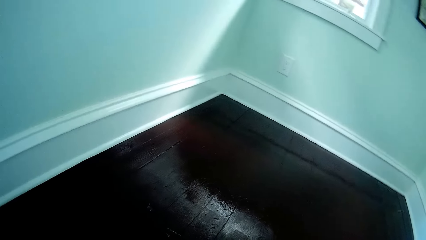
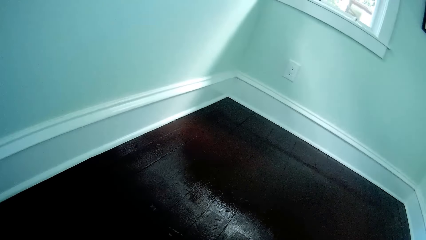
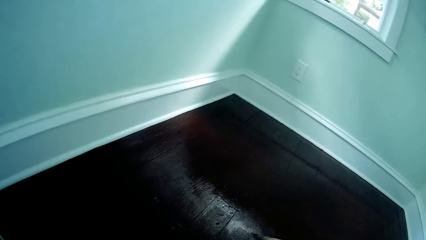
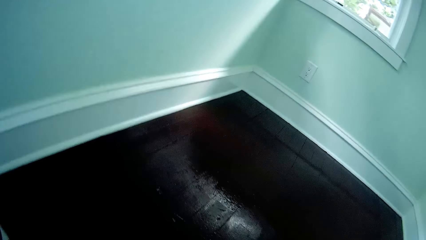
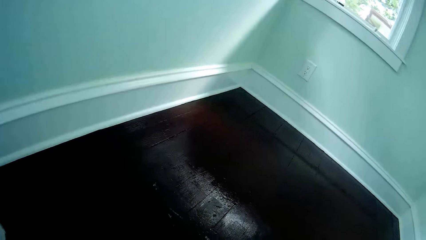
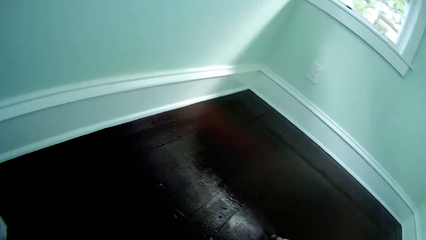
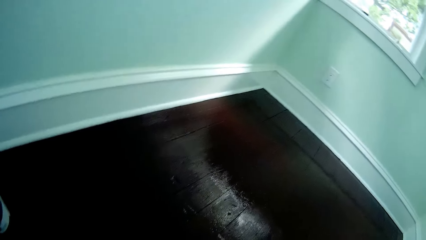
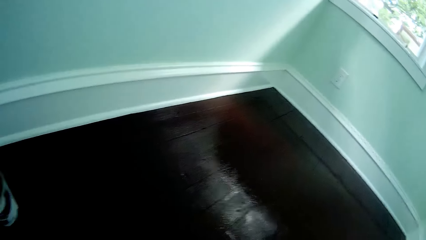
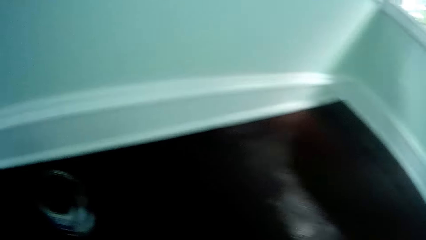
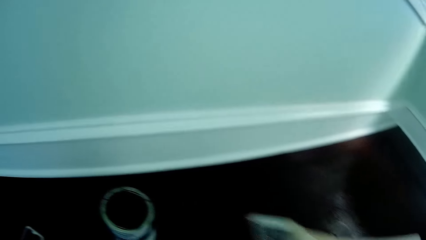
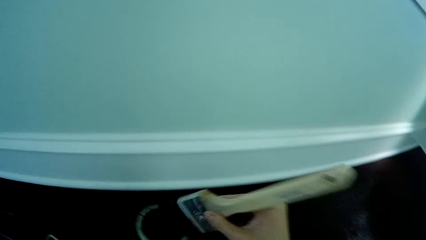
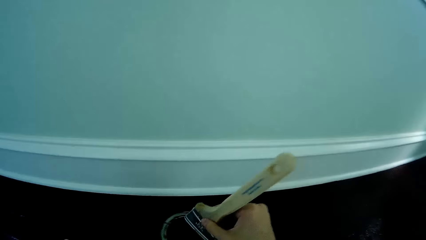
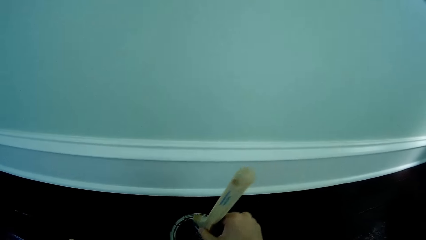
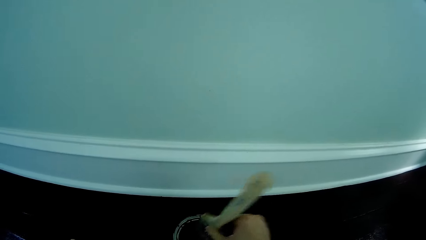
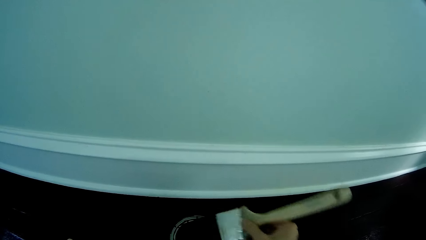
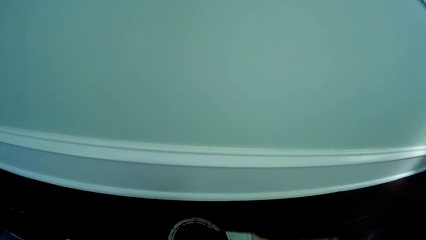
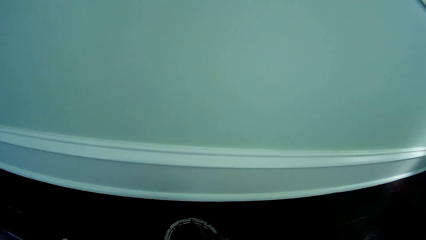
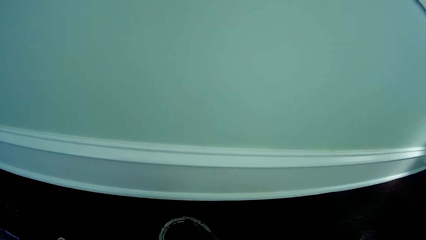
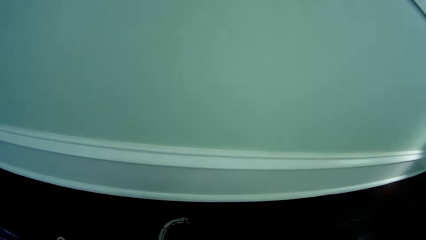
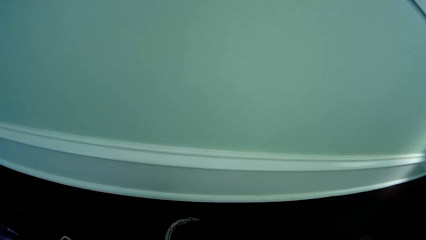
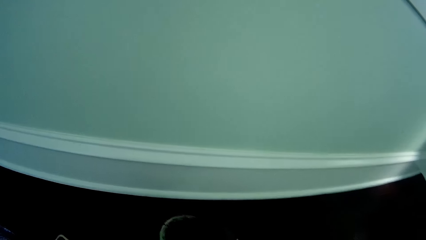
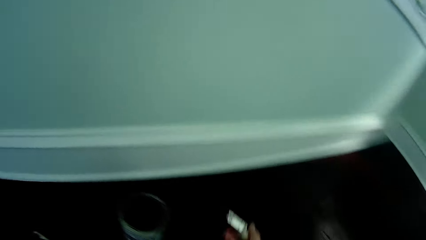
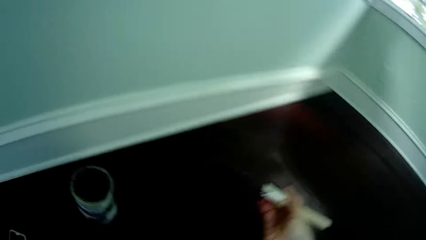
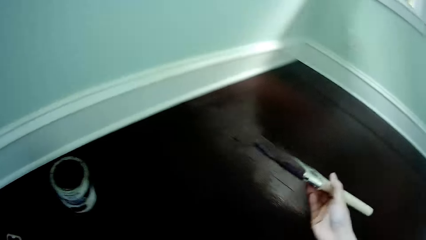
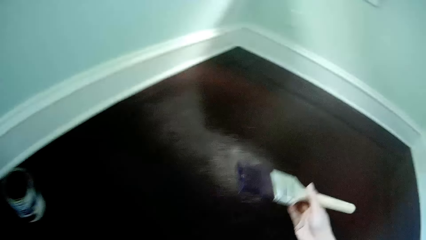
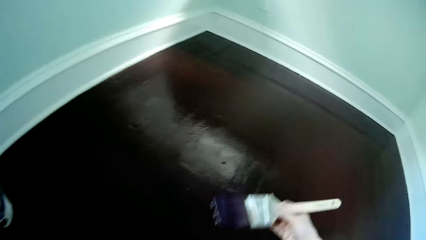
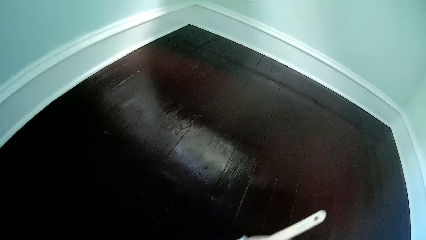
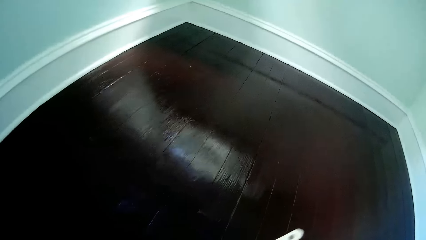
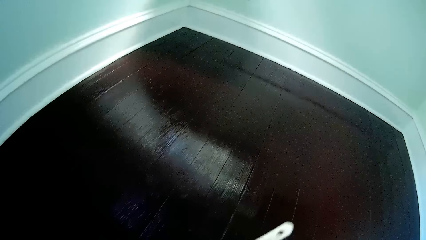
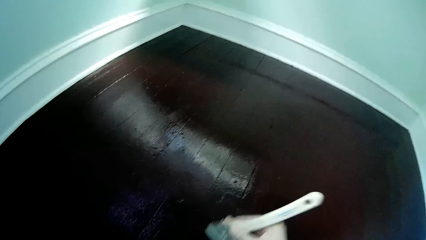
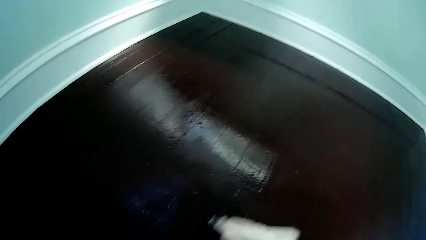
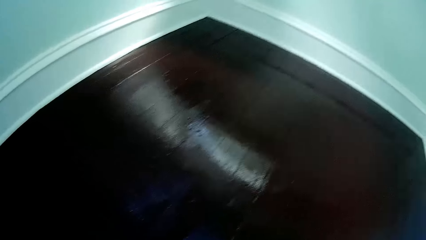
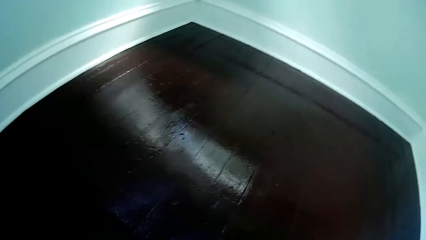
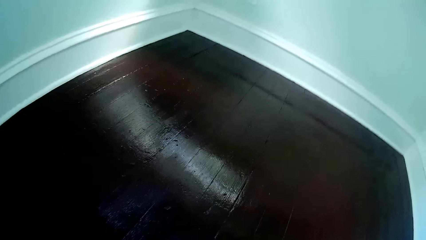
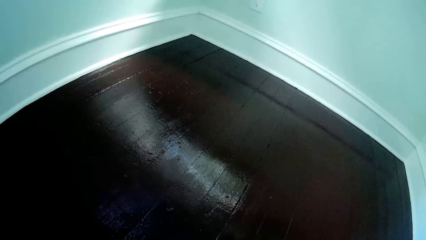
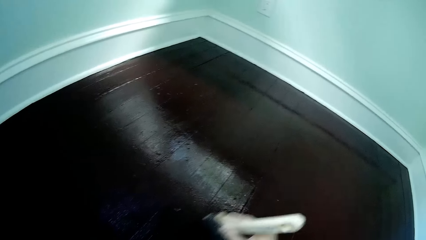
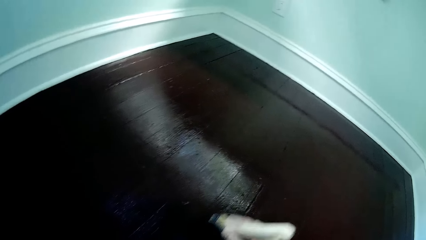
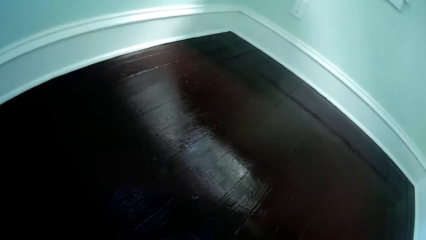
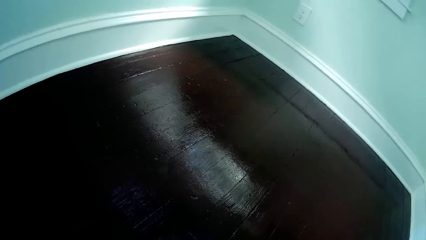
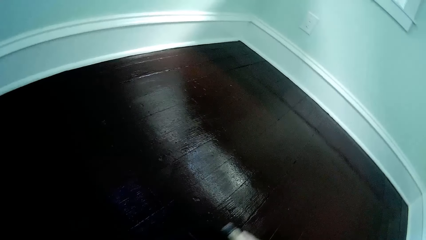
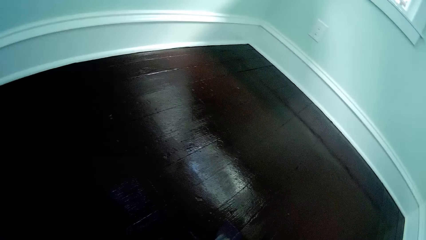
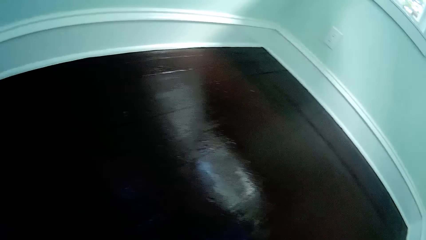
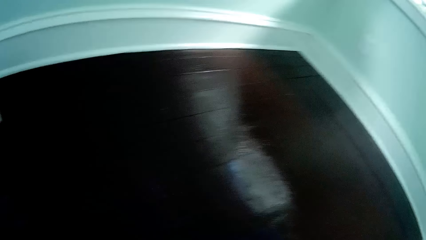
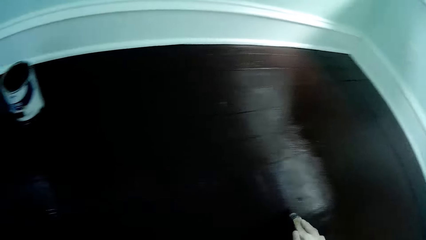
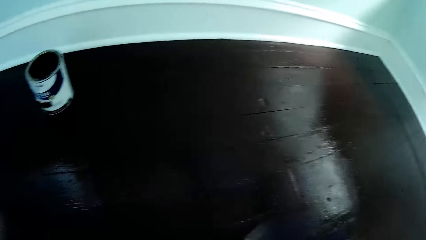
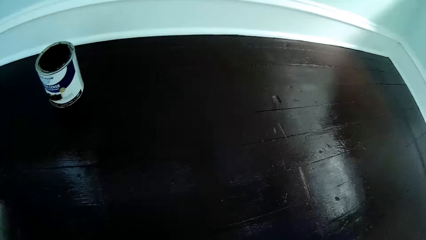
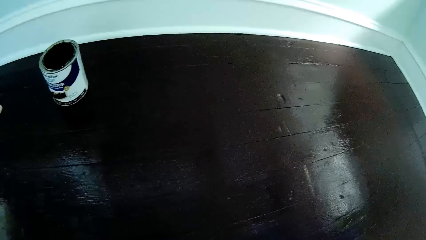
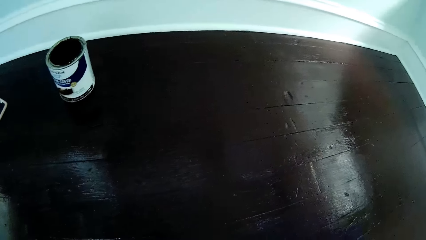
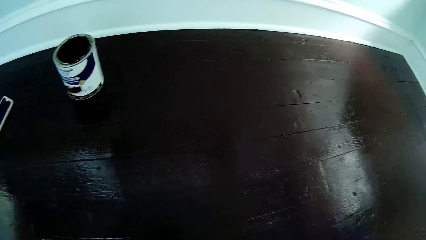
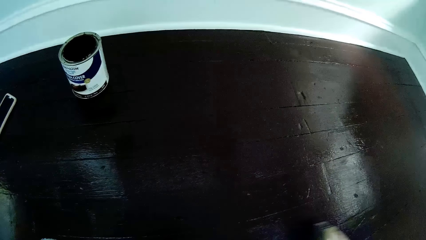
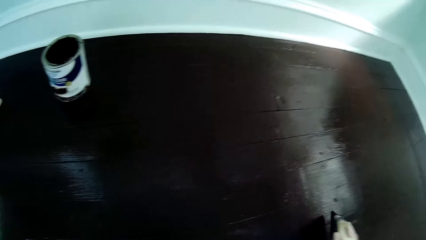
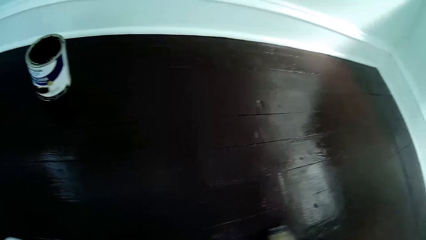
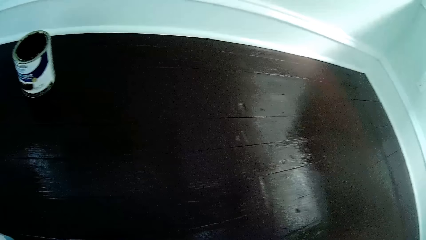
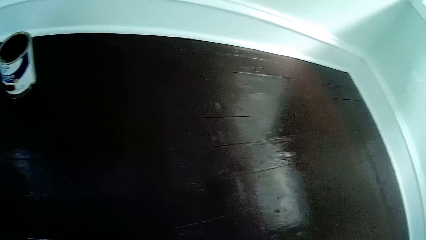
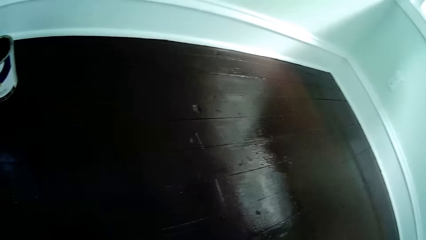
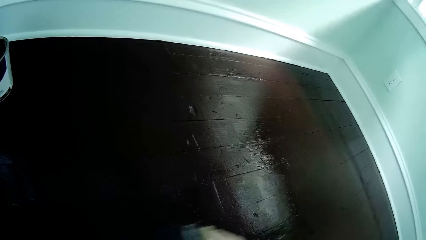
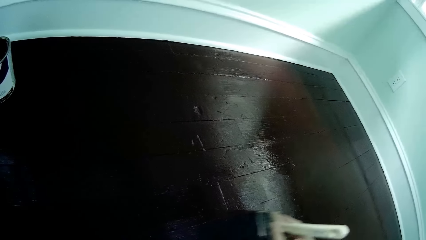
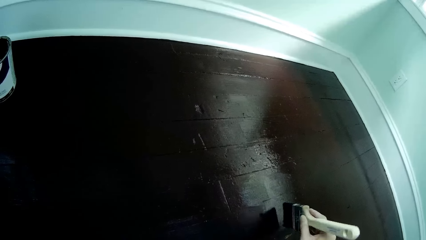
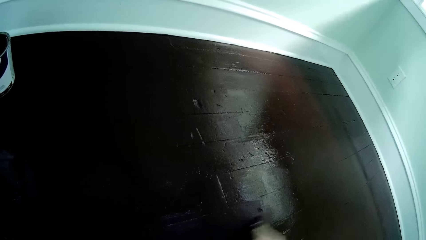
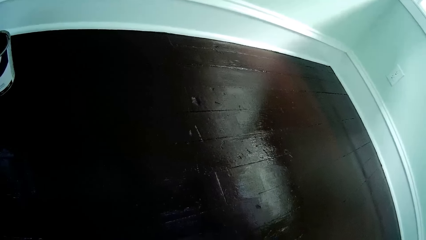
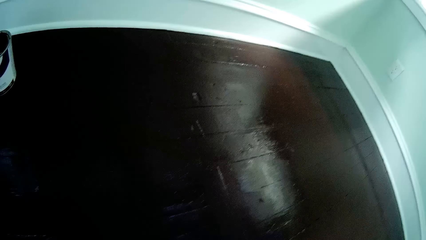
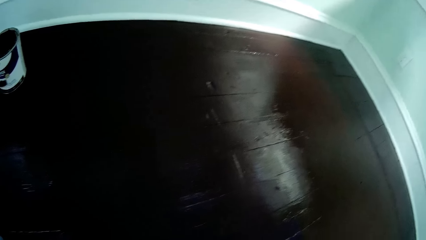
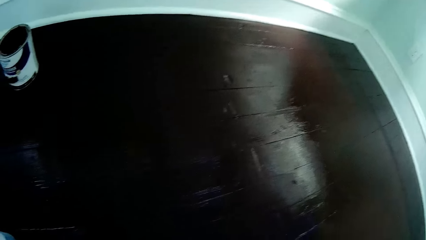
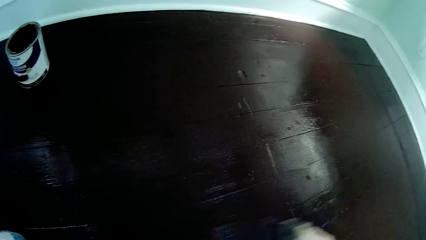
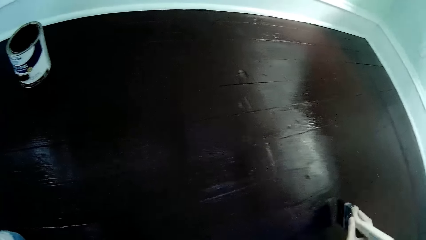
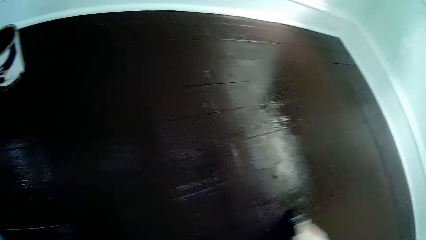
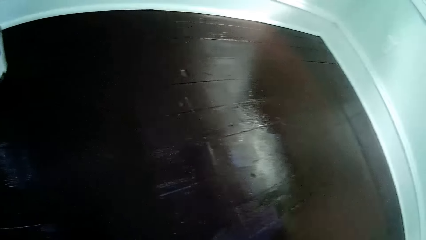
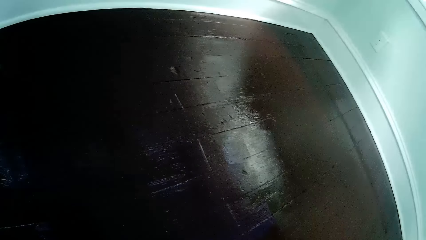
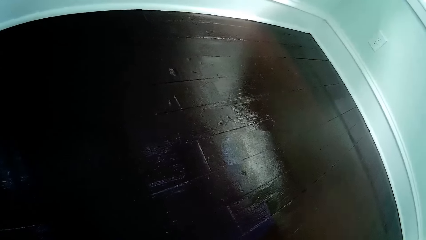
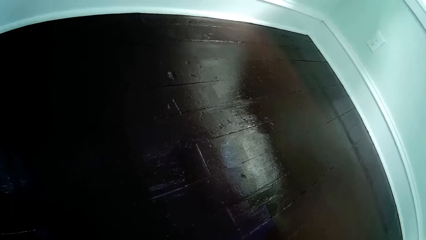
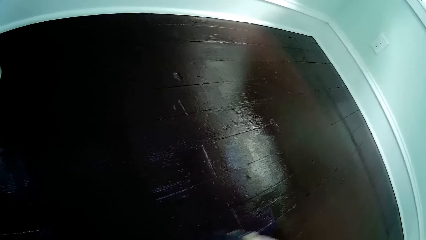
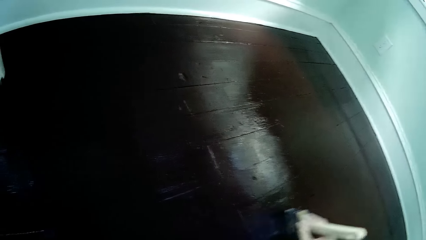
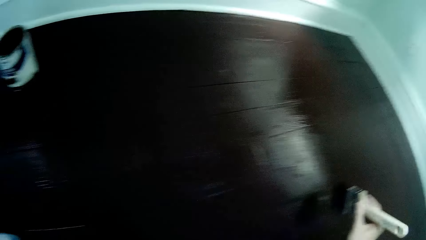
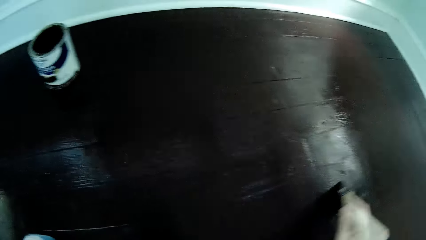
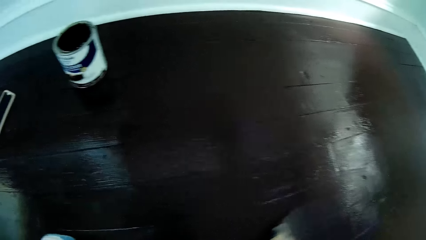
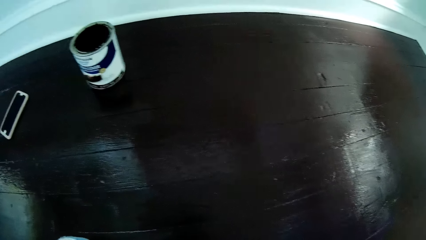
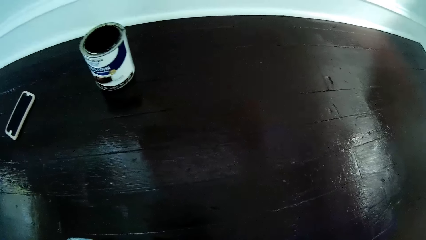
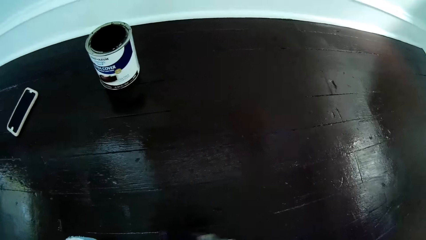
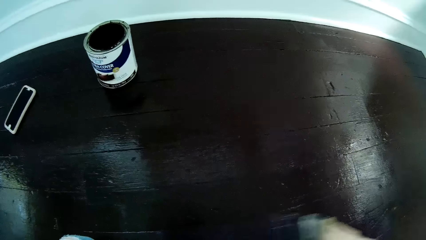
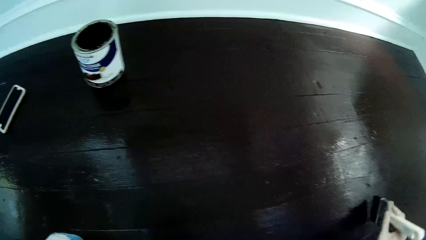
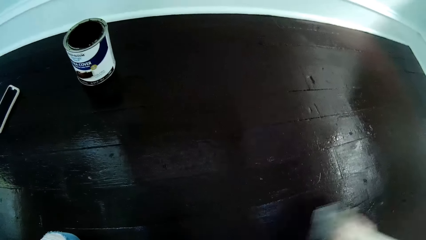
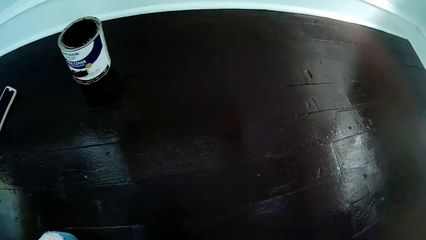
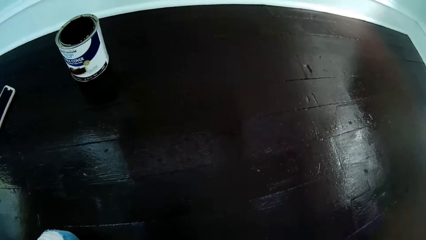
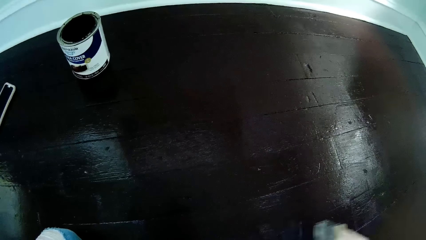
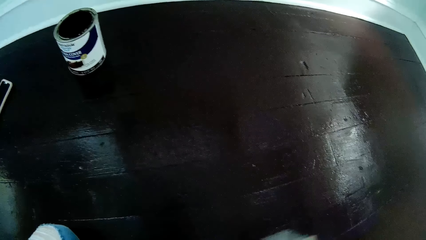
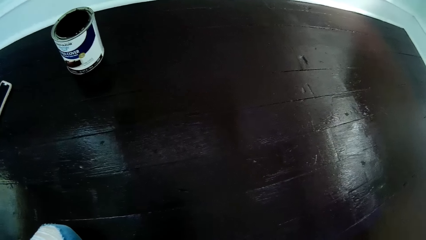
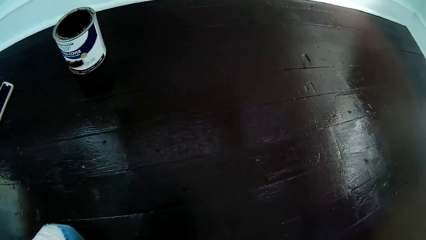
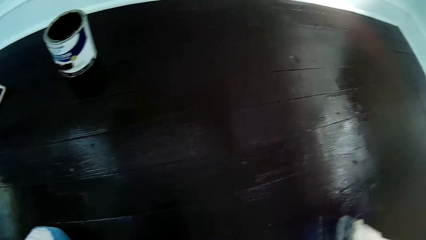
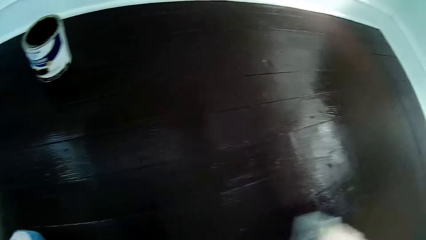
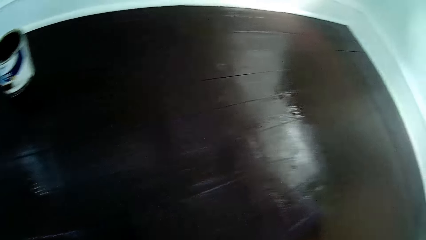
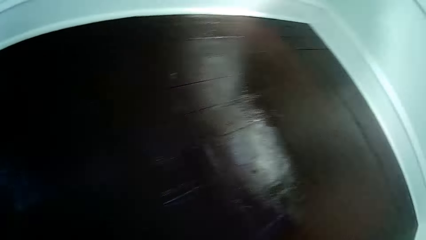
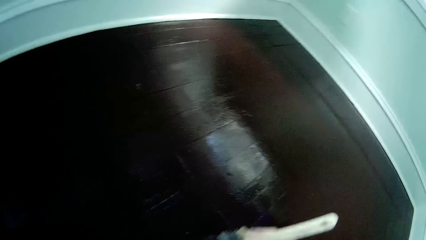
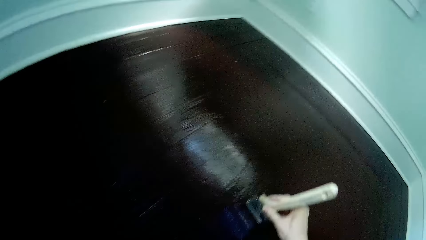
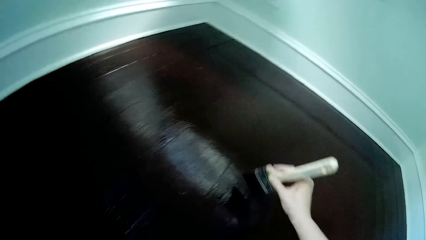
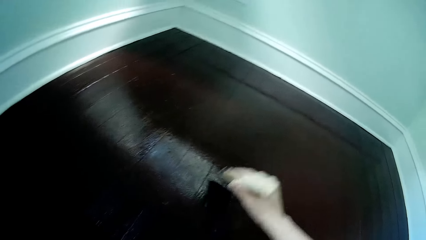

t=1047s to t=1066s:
The camera wearer dips the paint brush in the paint can with her right hand. She paints the floor with the paint brush in her right hand.
